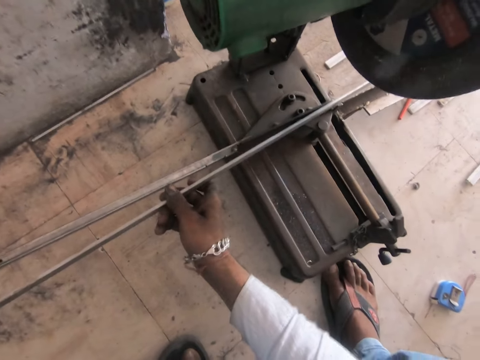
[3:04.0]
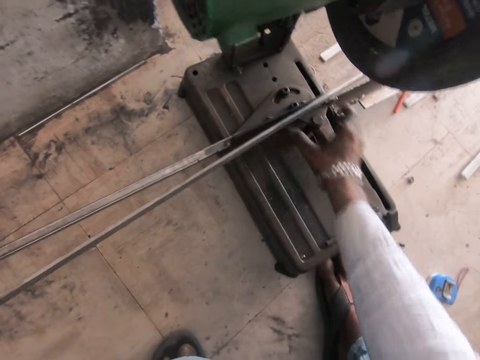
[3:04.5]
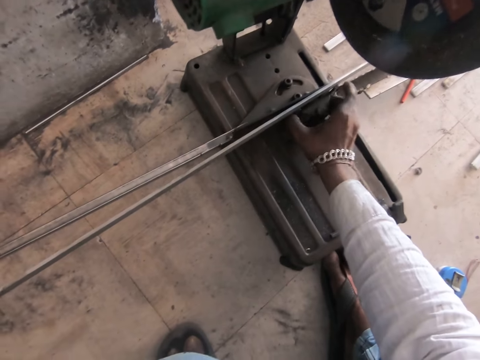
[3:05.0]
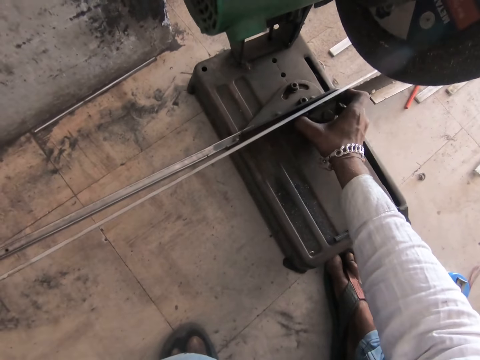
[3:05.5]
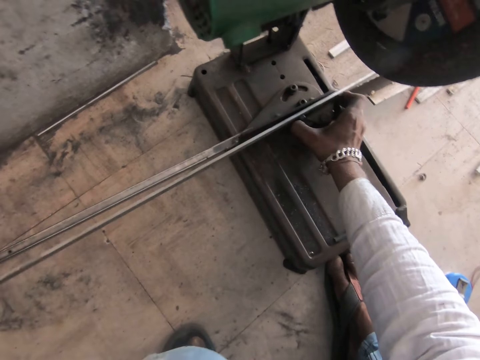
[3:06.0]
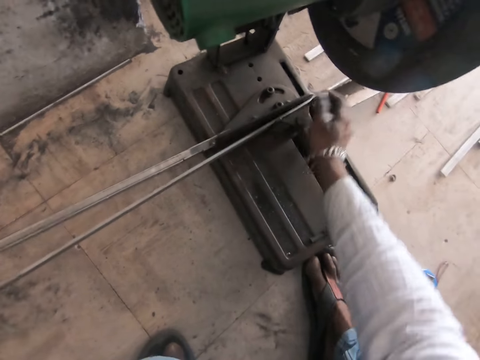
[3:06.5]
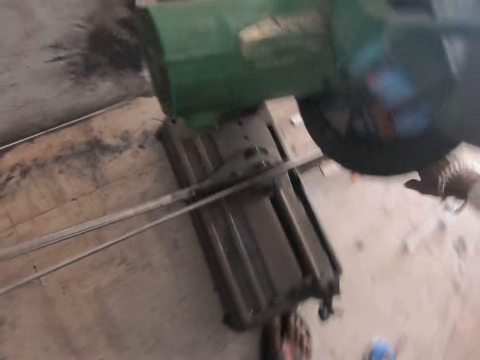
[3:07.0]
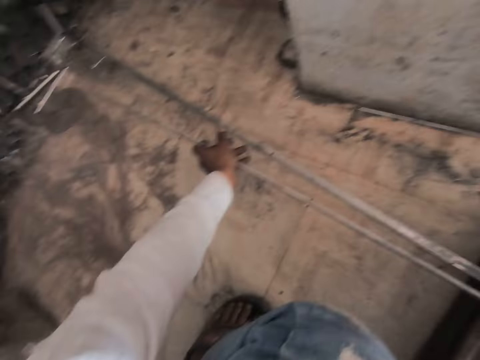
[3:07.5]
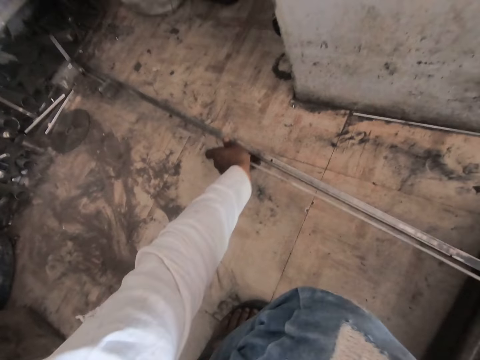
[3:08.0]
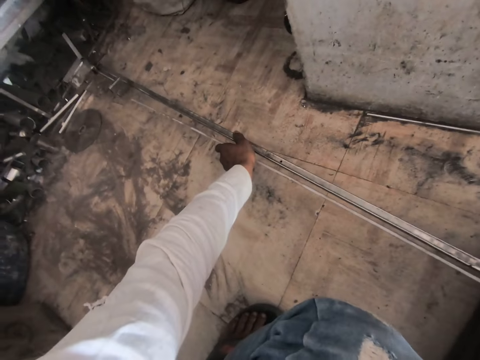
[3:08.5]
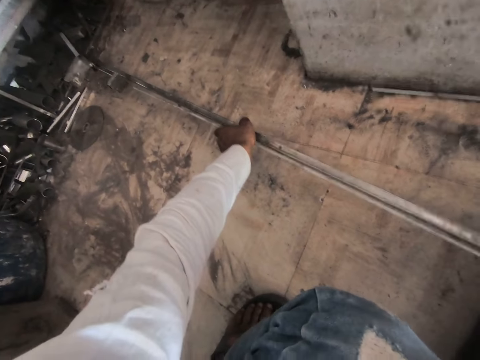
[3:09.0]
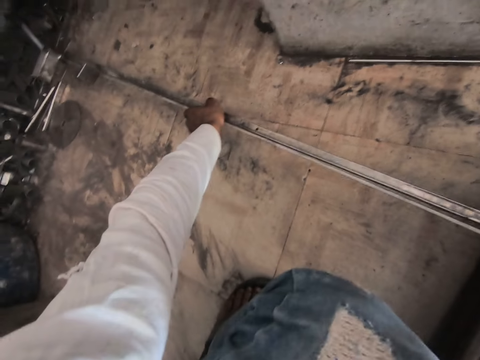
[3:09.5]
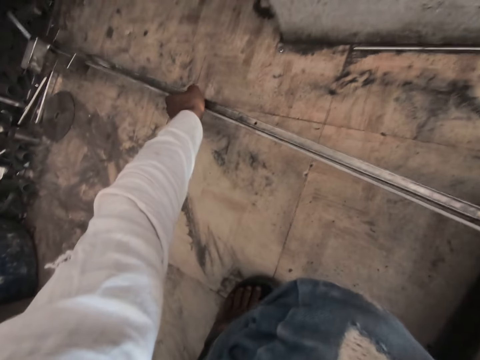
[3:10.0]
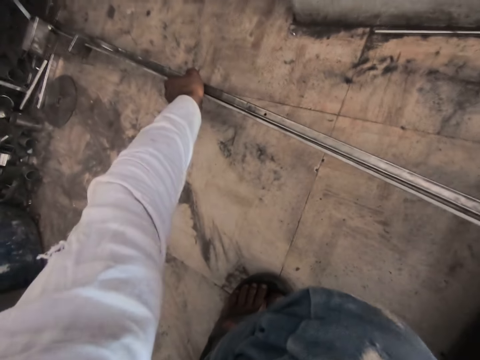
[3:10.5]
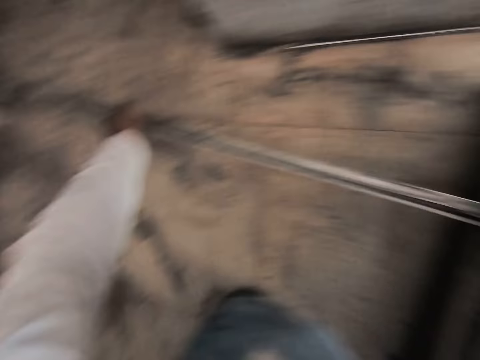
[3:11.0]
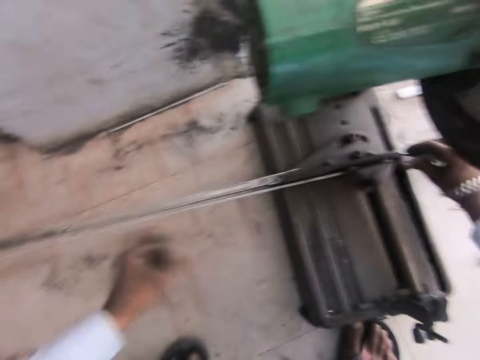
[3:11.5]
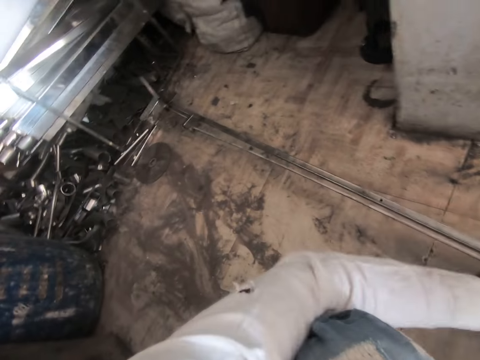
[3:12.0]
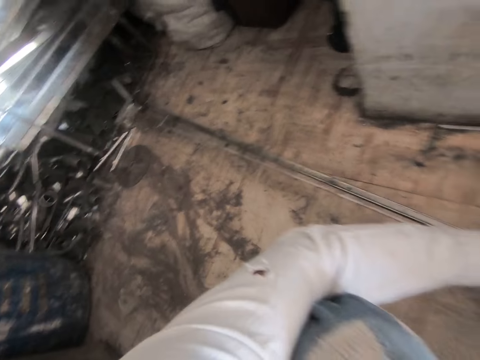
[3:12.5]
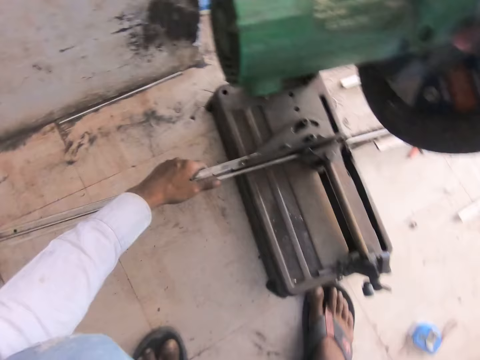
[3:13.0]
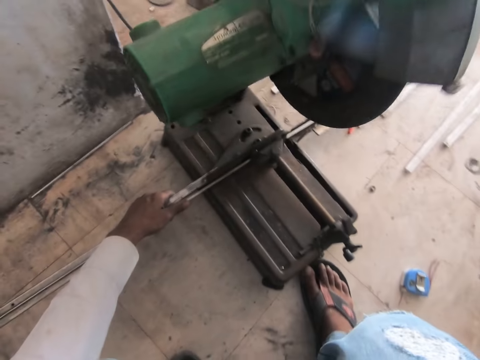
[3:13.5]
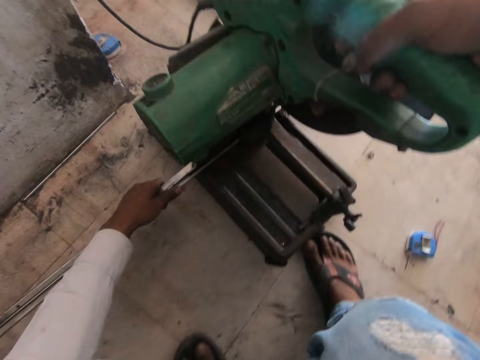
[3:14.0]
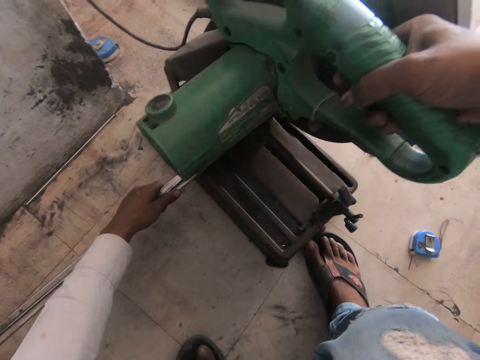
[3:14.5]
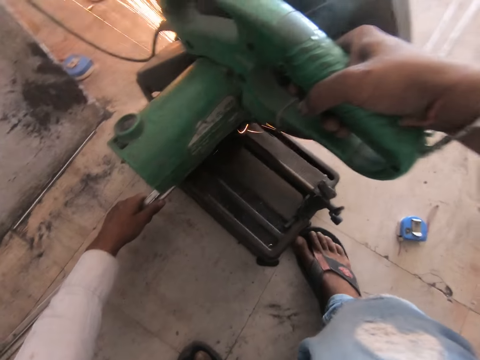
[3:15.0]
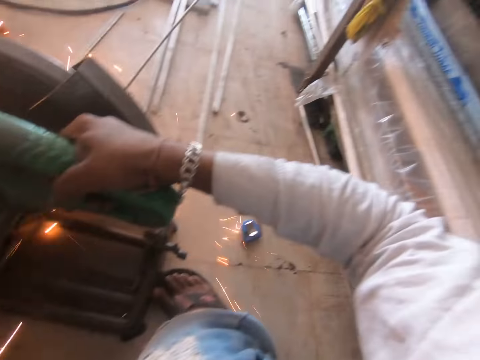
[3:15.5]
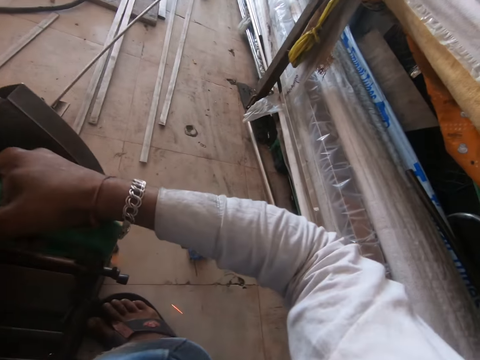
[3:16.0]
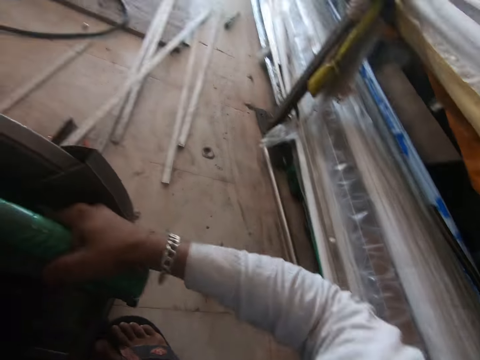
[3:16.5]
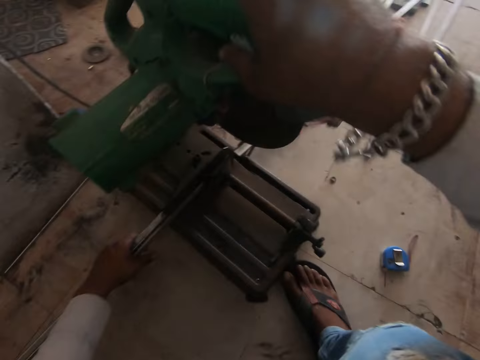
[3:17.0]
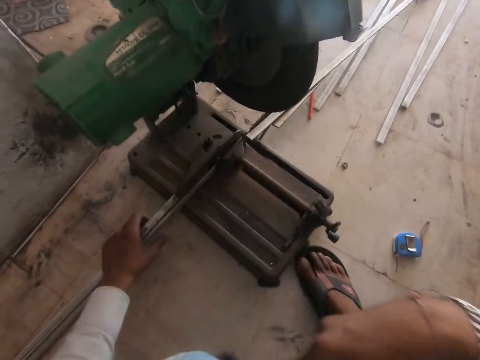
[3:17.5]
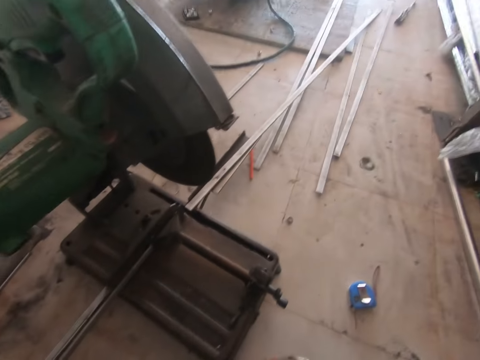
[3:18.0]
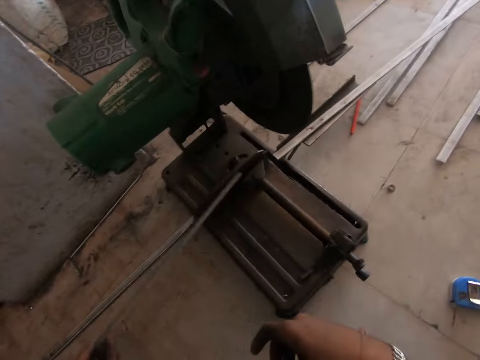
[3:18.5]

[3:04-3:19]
The camera wearer adjusts the steel cutter machine. They measure the metal. They move the metal. They cut the steel metal with the machine. They weld the metal.

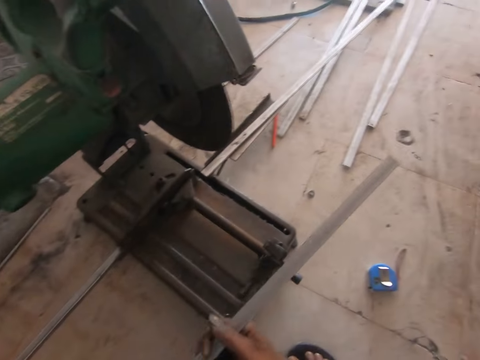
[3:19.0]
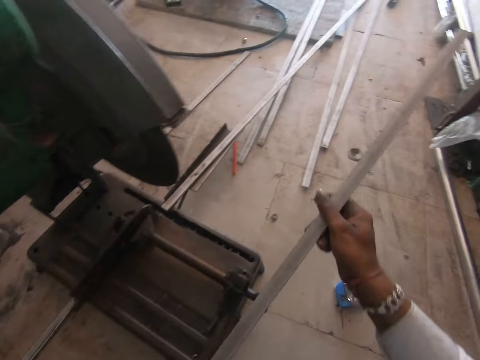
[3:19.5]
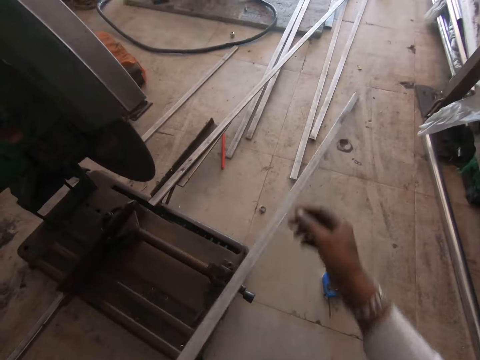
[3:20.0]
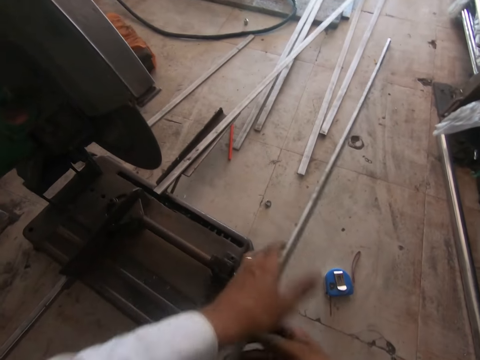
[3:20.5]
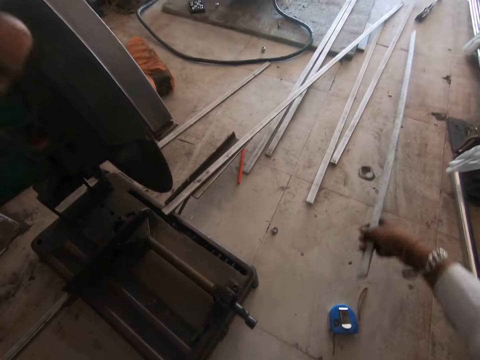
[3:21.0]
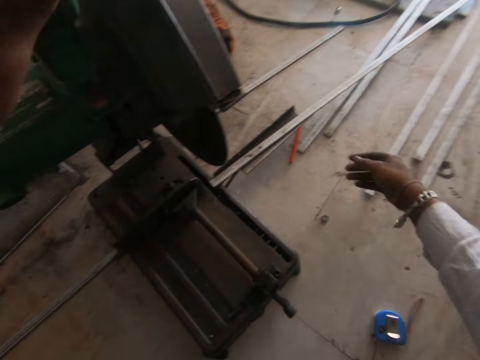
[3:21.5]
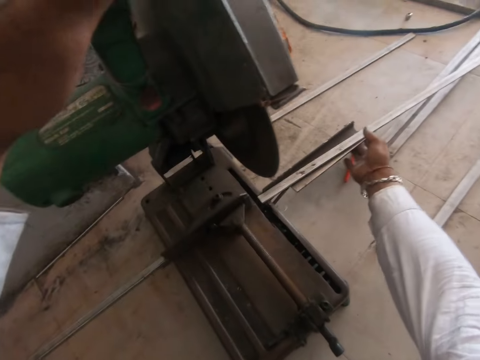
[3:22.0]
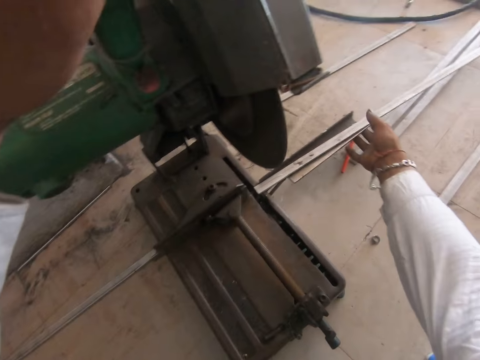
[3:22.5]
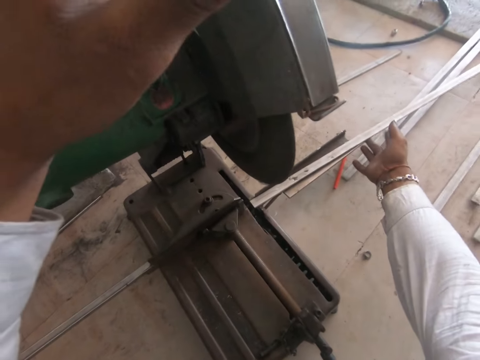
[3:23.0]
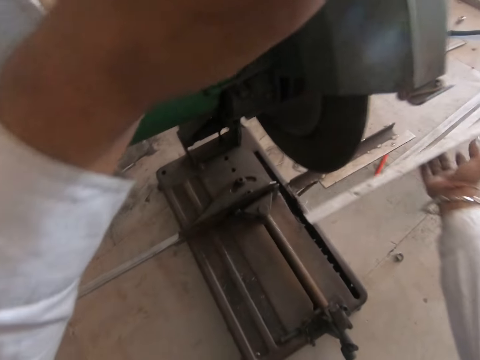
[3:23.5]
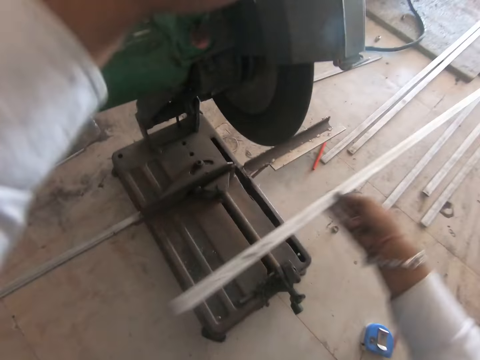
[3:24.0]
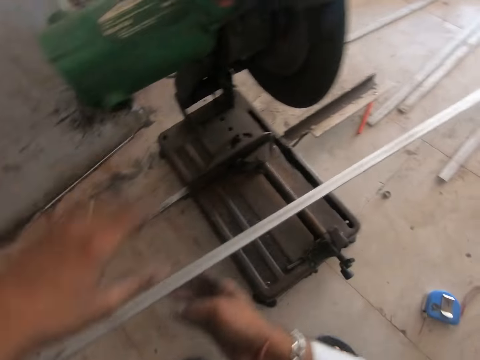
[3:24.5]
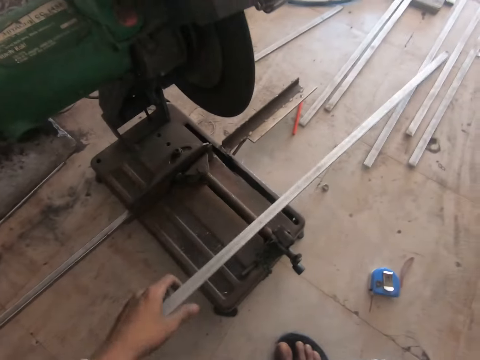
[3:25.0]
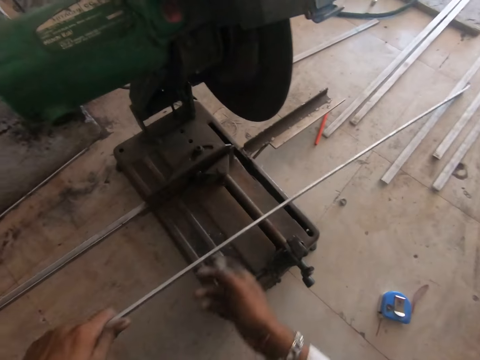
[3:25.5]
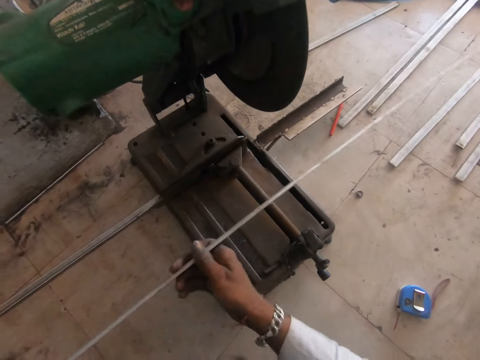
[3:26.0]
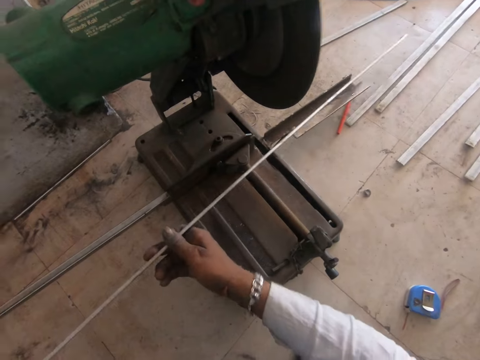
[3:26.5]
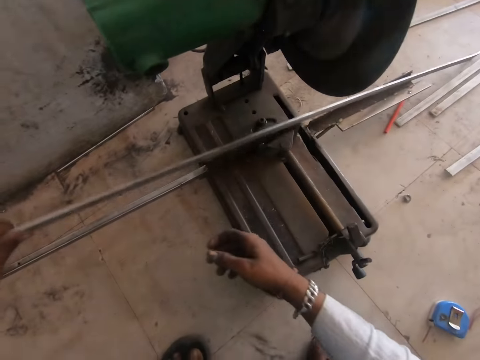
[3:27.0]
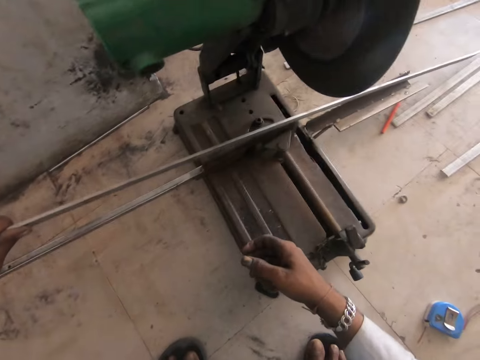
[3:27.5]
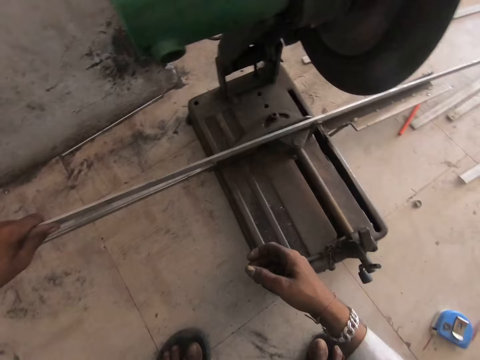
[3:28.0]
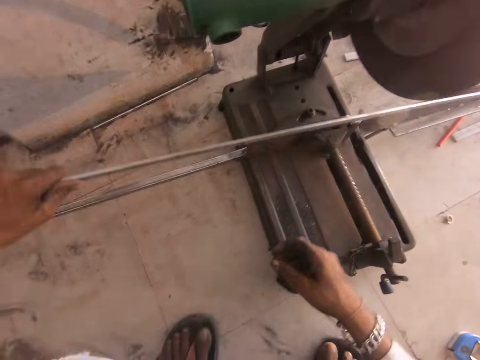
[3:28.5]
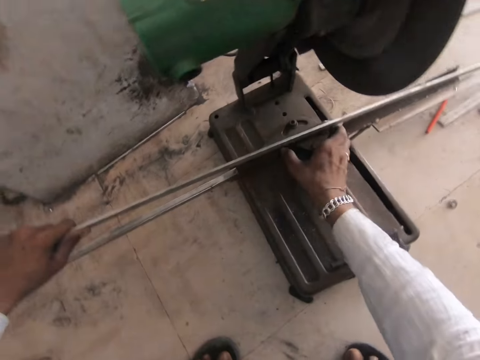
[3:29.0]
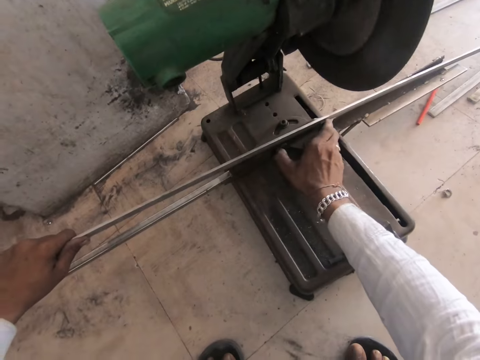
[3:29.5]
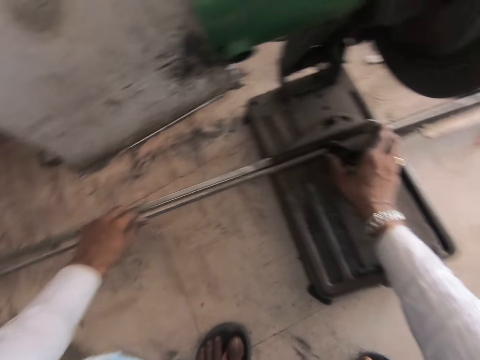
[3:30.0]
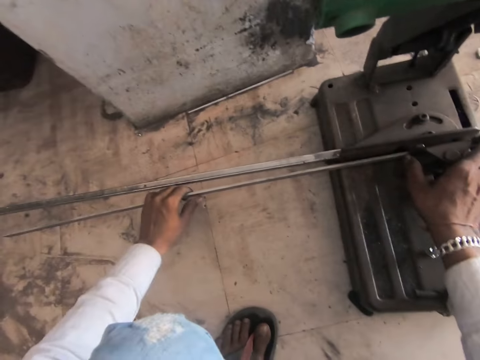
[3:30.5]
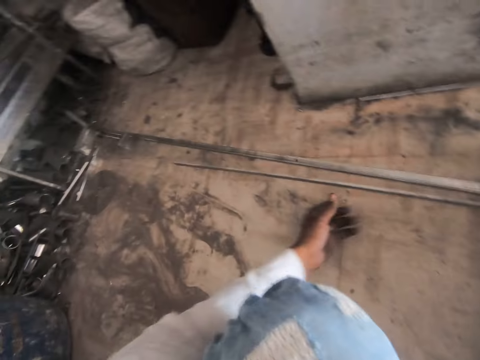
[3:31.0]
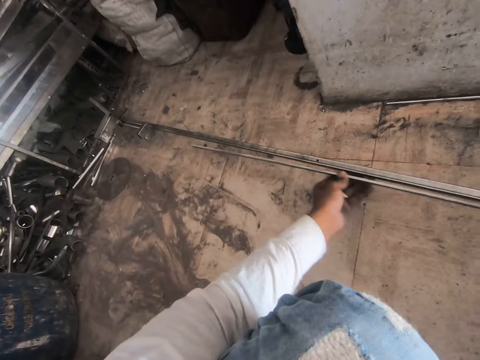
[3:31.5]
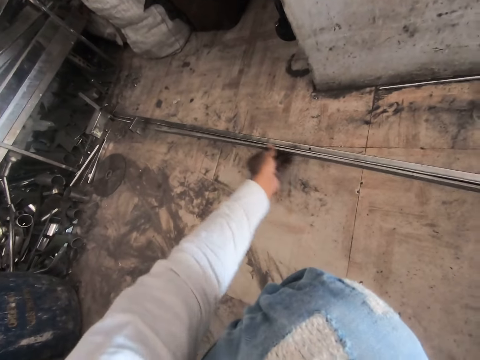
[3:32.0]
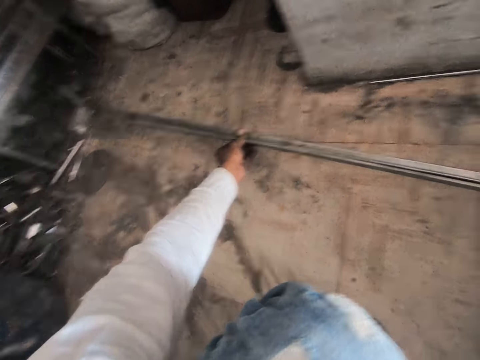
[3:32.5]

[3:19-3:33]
The camera wearer picks up the steel metal. They place the steel metal on the floor. They pick up the steel metal, pull the metal, and place the steel metal on the cutter machine. They adjust the steel cutter machine.
